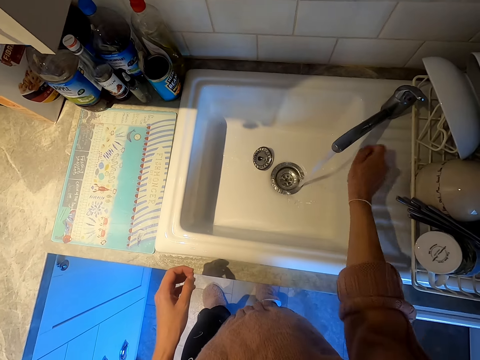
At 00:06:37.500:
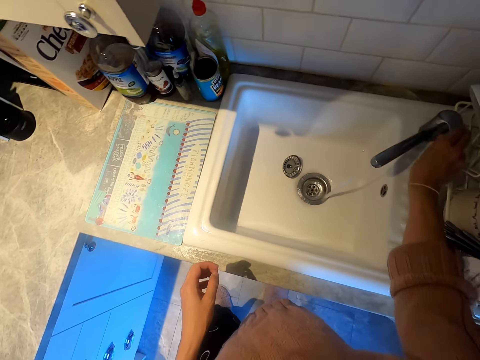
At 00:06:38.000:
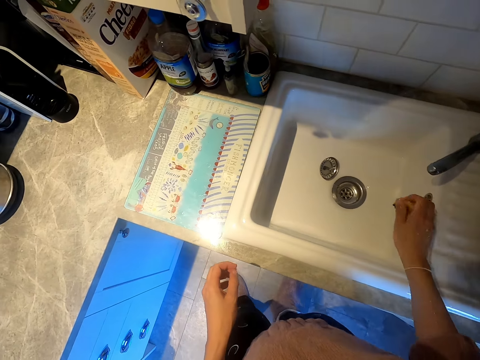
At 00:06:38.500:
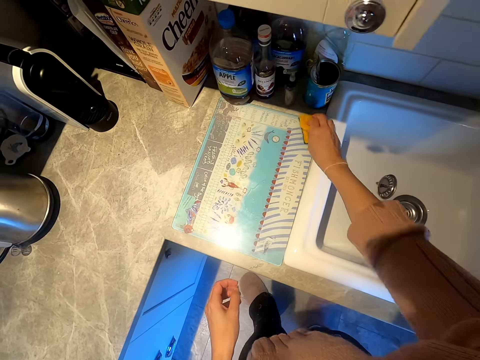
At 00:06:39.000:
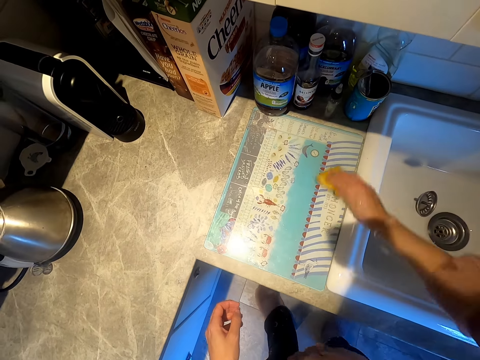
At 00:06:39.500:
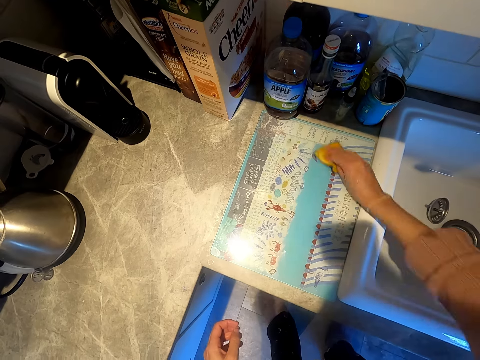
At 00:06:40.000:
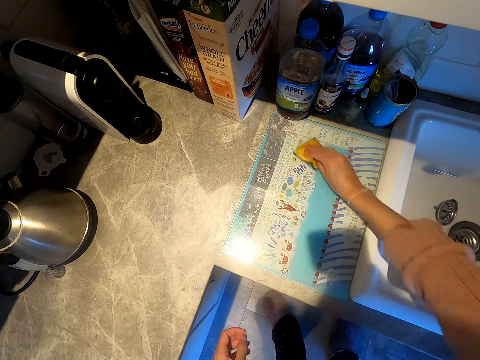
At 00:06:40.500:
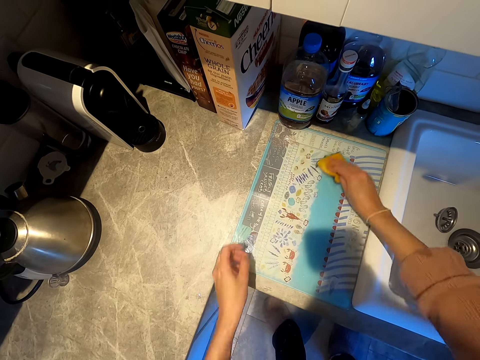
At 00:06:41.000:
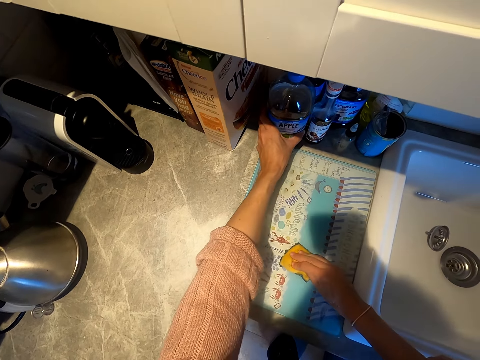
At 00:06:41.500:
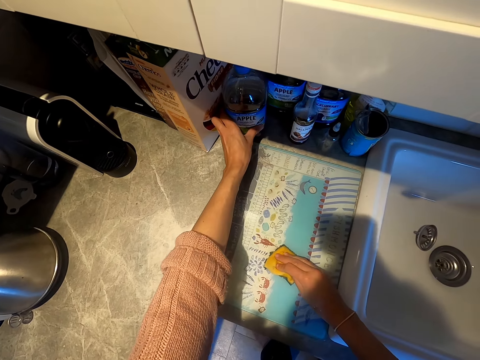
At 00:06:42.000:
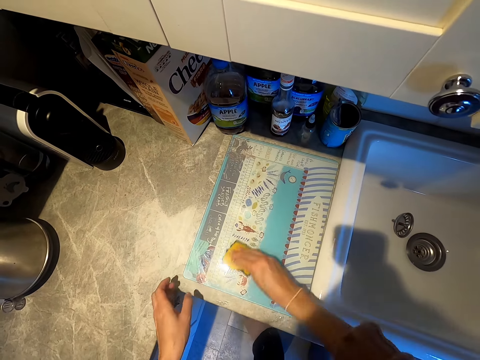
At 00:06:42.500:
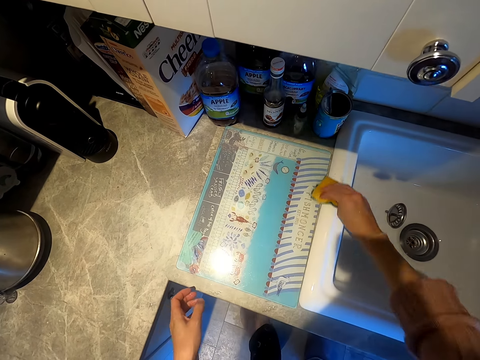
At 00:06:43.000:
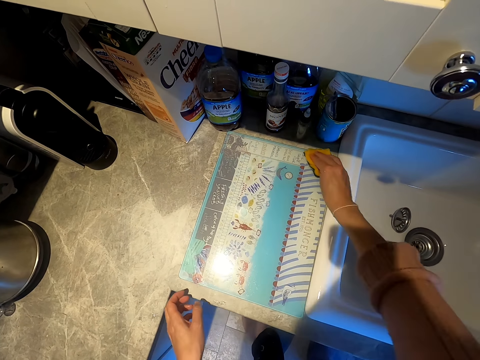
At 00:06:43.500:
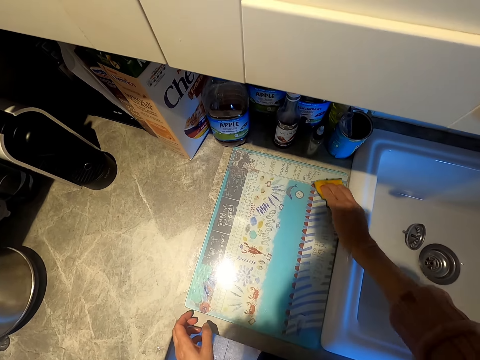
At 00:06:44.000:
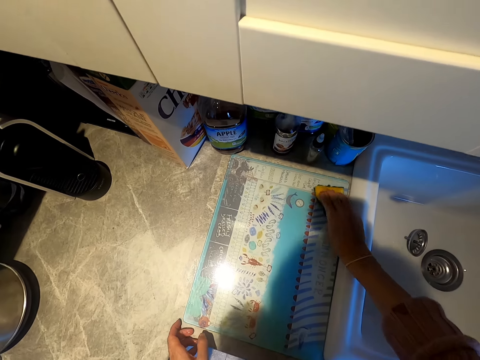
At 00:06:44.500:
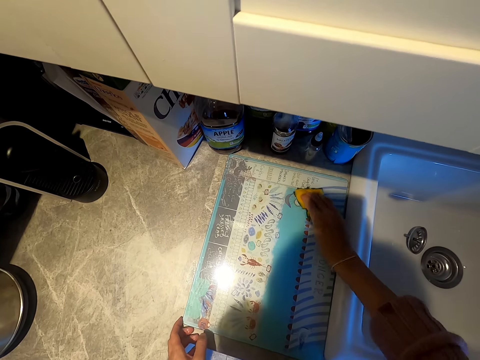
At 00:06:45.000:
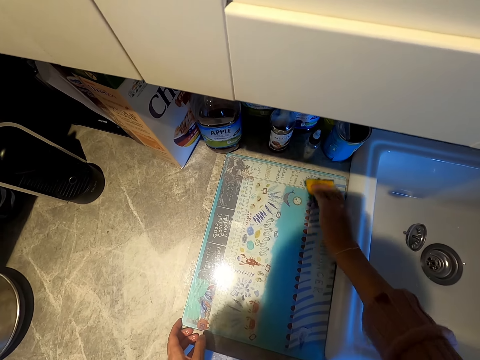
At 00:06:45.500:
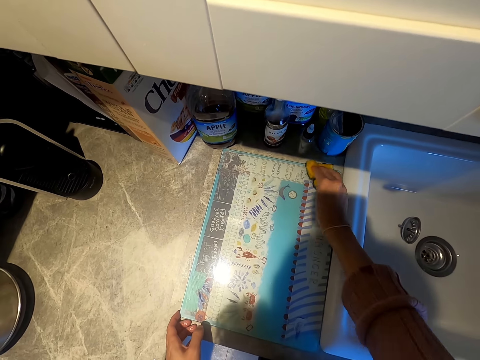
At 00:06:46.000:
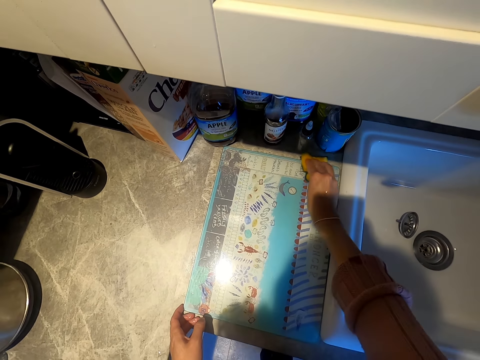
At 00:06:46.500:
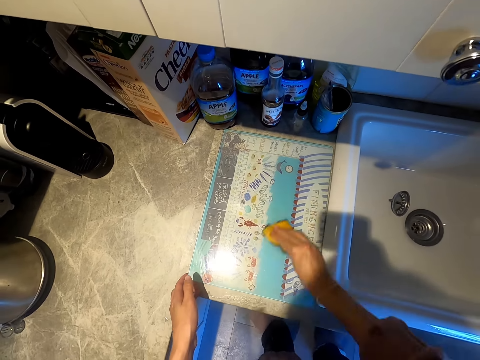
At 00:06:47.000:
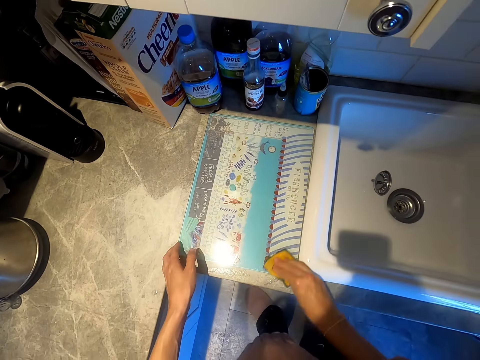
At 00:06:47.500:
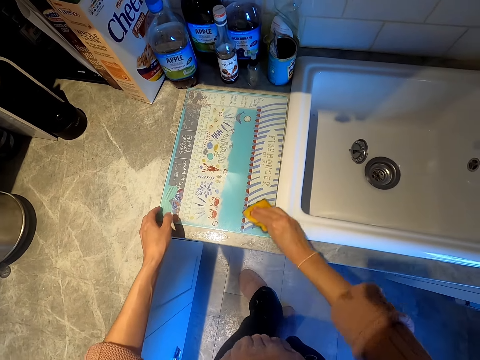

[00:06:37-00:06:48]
The camera wearer washes the washing sponge. They close the tap. They wipe the countertop. They wipe the chopping board. They move a bottle. They wipe the chopping board.
